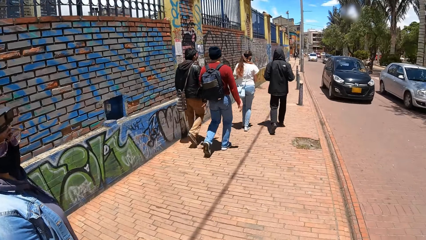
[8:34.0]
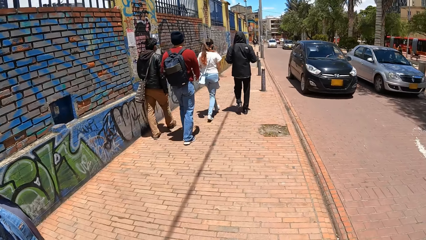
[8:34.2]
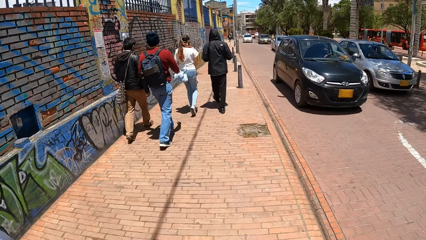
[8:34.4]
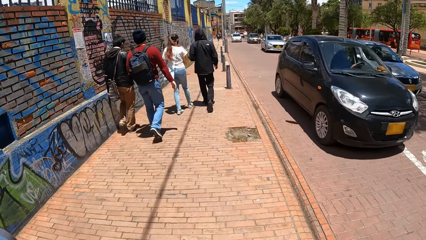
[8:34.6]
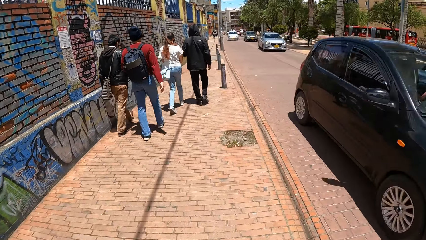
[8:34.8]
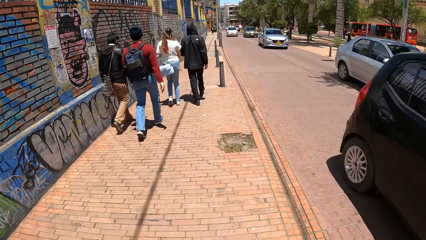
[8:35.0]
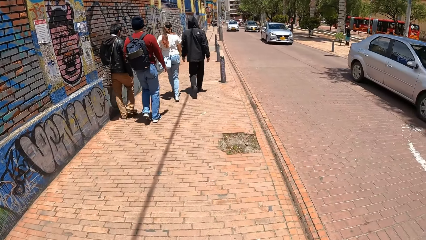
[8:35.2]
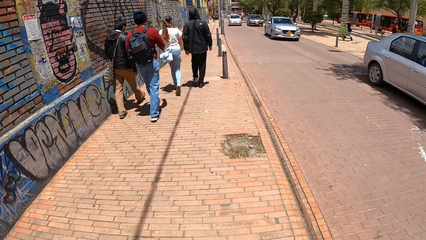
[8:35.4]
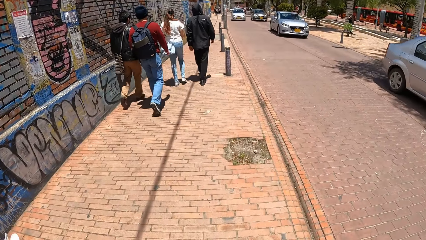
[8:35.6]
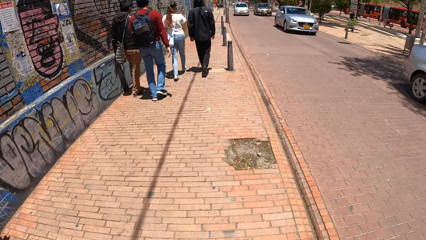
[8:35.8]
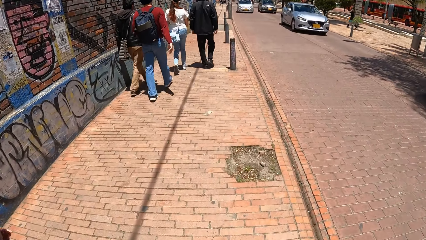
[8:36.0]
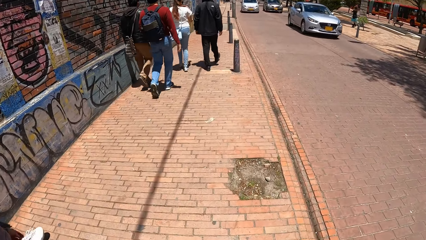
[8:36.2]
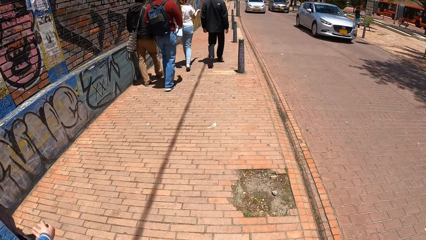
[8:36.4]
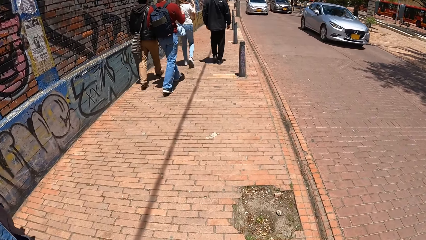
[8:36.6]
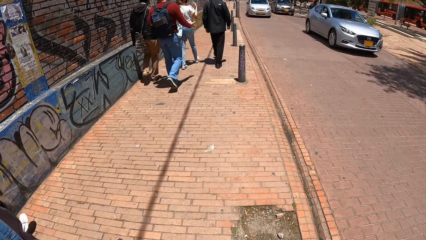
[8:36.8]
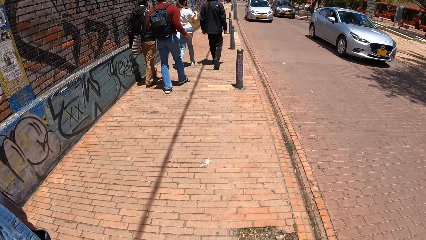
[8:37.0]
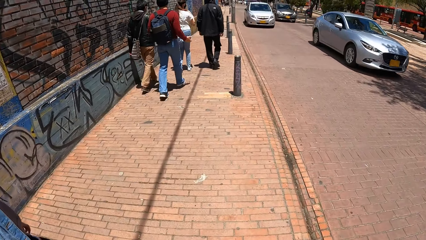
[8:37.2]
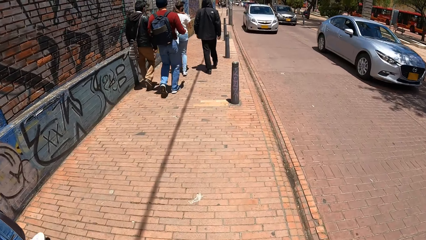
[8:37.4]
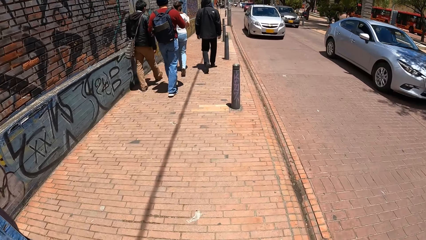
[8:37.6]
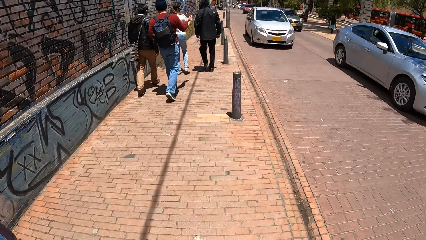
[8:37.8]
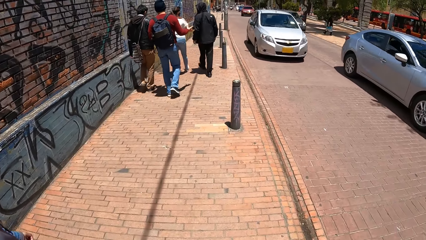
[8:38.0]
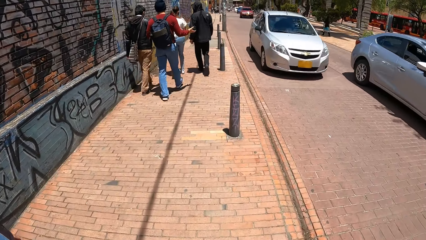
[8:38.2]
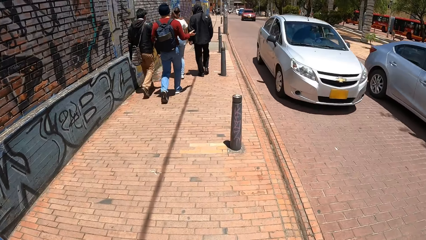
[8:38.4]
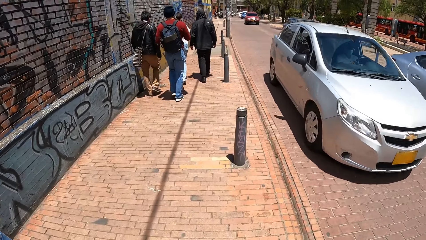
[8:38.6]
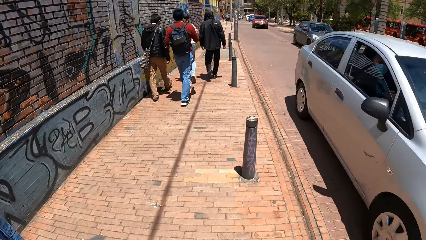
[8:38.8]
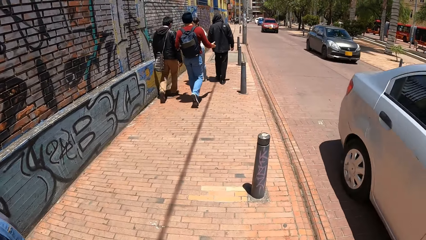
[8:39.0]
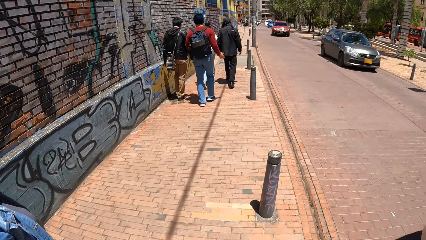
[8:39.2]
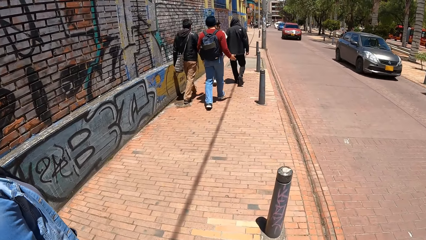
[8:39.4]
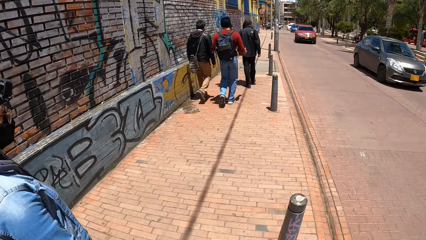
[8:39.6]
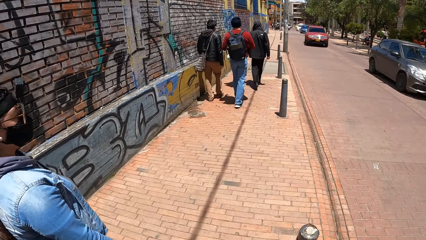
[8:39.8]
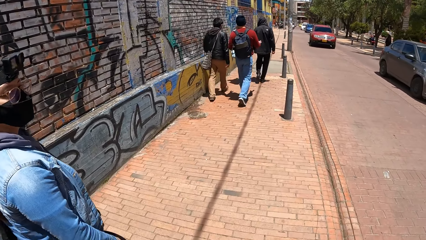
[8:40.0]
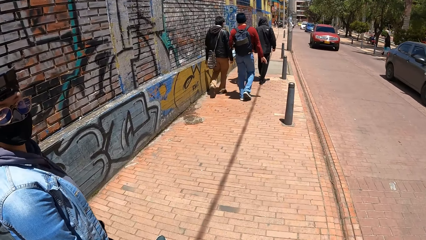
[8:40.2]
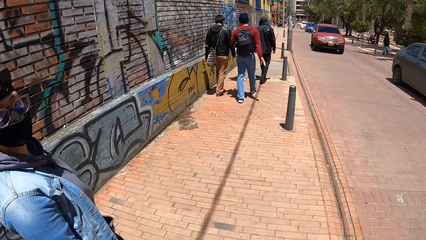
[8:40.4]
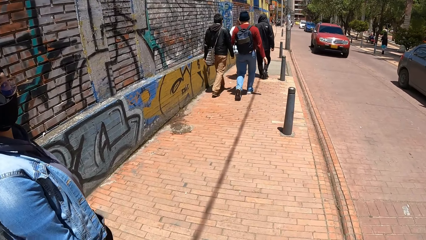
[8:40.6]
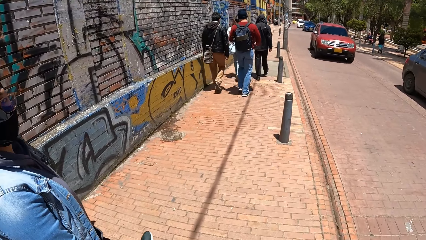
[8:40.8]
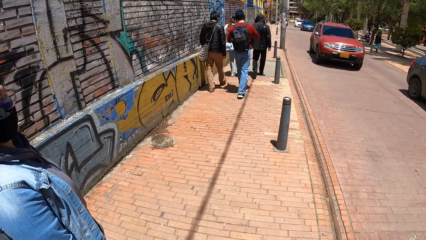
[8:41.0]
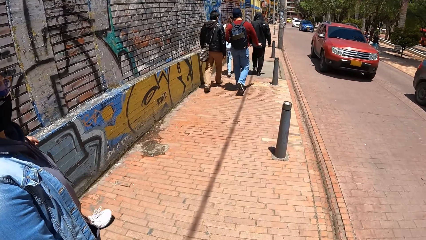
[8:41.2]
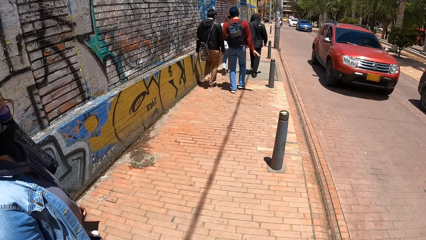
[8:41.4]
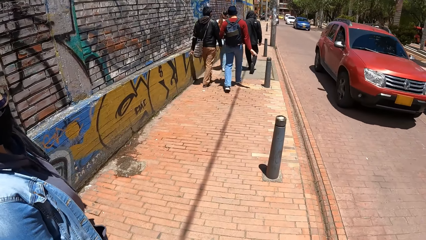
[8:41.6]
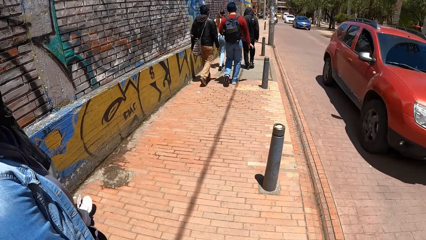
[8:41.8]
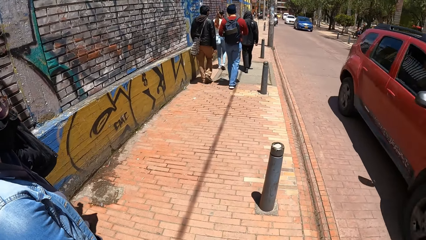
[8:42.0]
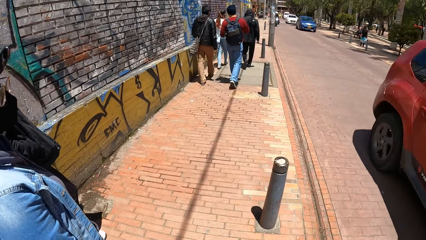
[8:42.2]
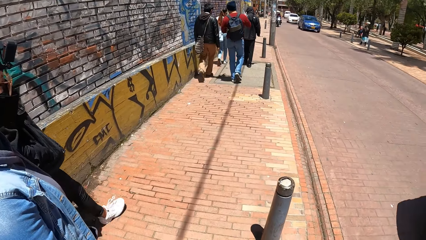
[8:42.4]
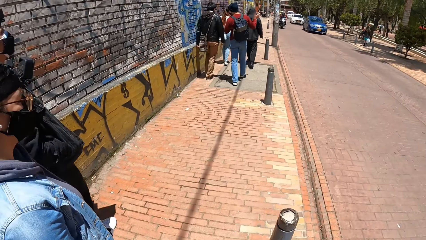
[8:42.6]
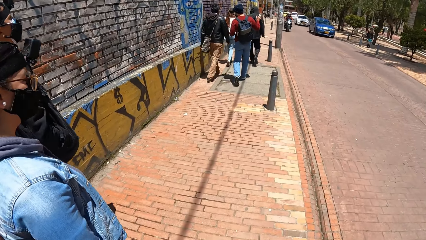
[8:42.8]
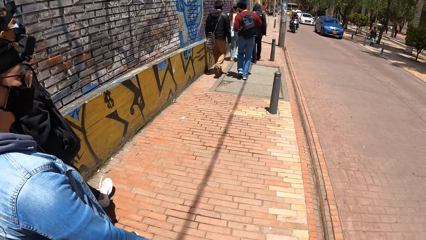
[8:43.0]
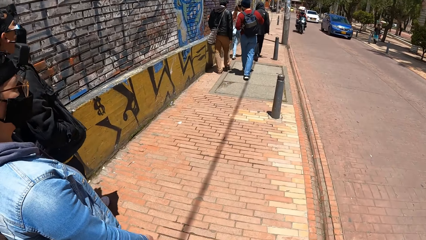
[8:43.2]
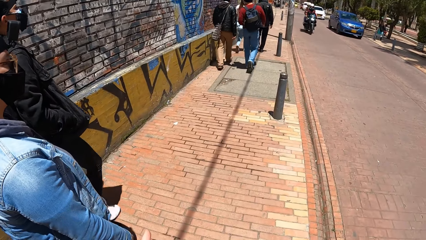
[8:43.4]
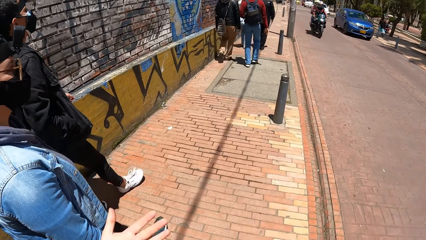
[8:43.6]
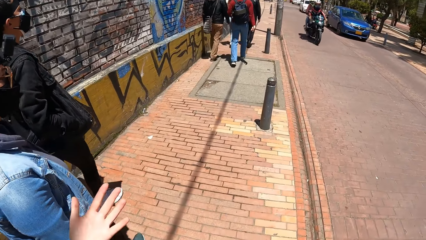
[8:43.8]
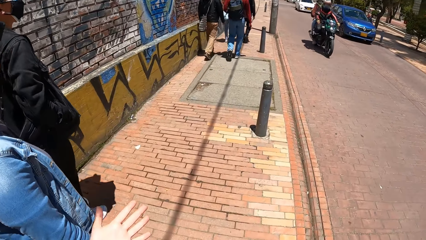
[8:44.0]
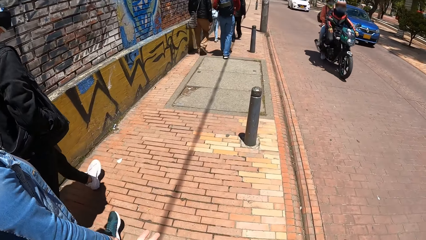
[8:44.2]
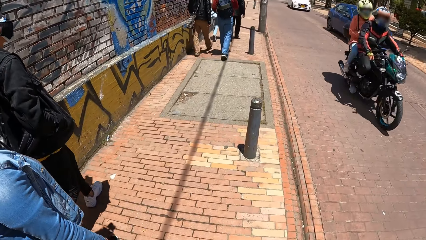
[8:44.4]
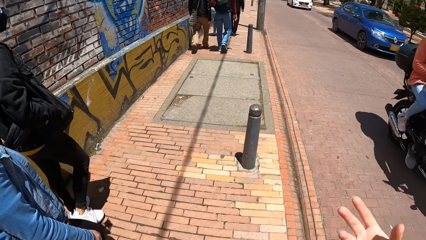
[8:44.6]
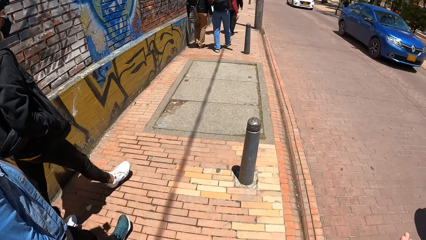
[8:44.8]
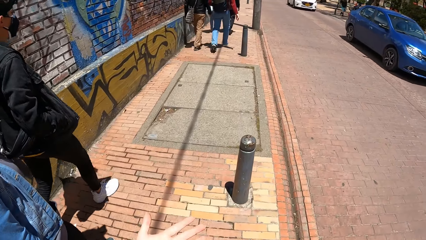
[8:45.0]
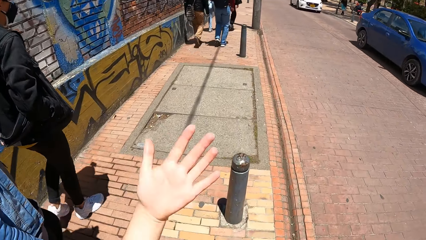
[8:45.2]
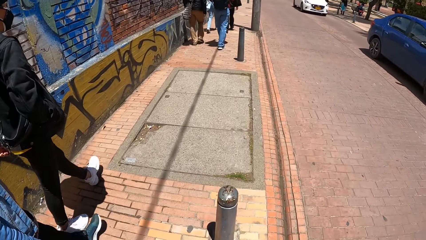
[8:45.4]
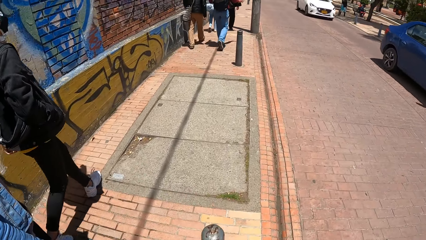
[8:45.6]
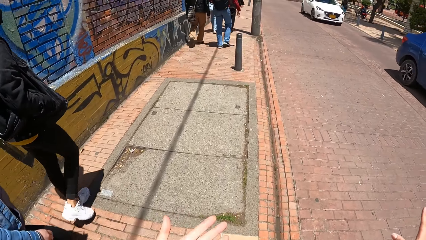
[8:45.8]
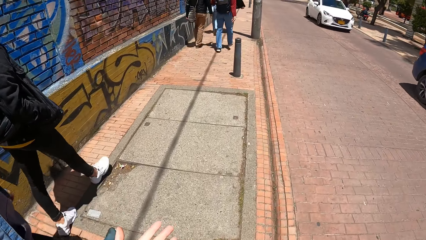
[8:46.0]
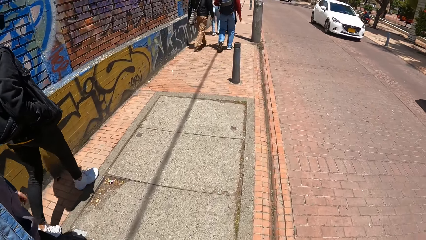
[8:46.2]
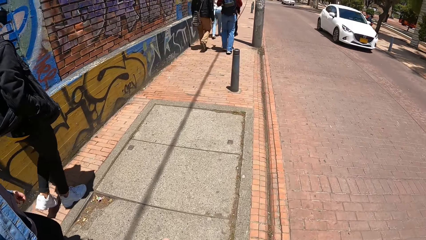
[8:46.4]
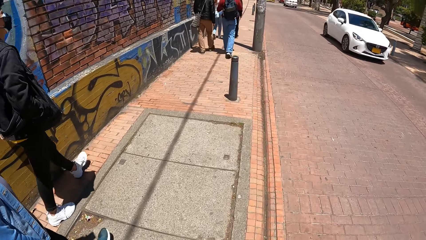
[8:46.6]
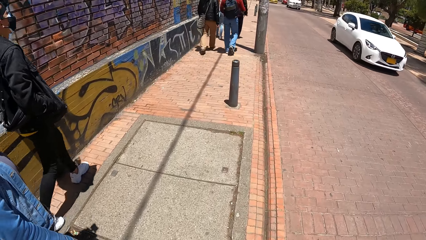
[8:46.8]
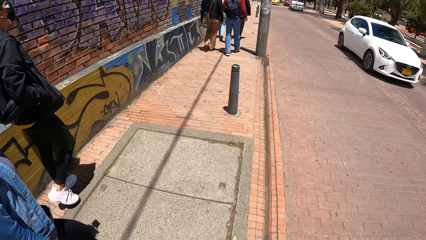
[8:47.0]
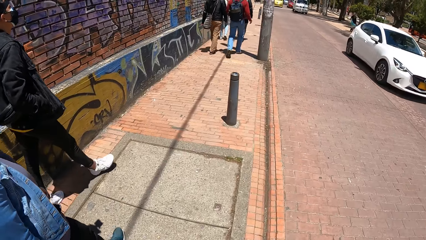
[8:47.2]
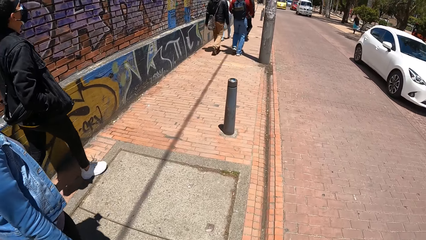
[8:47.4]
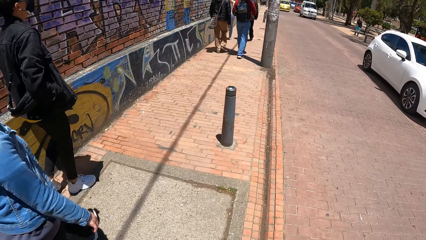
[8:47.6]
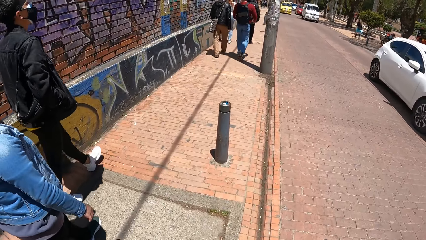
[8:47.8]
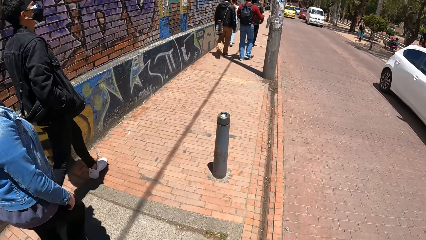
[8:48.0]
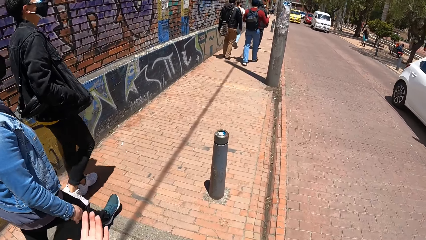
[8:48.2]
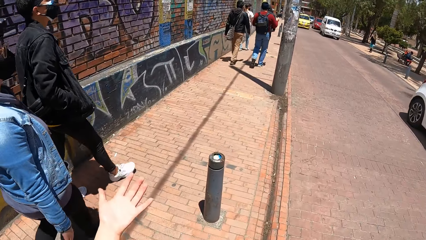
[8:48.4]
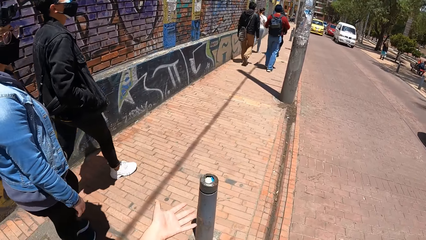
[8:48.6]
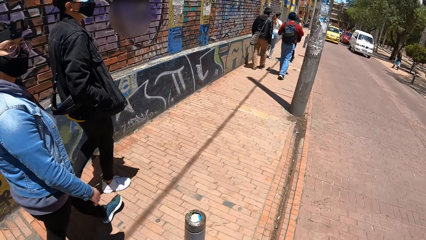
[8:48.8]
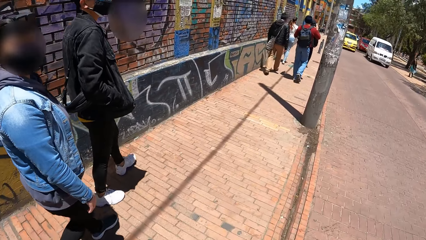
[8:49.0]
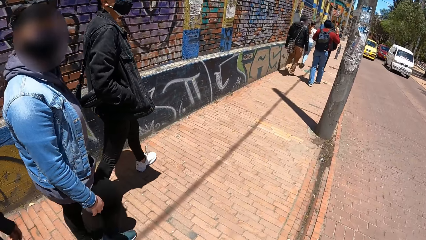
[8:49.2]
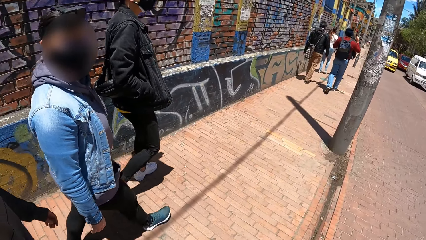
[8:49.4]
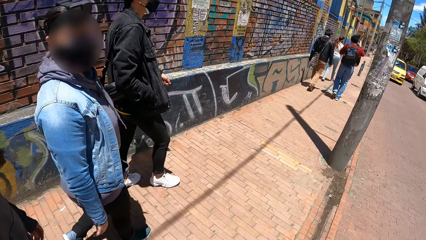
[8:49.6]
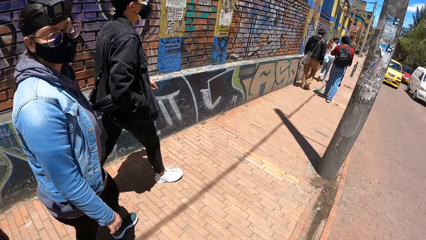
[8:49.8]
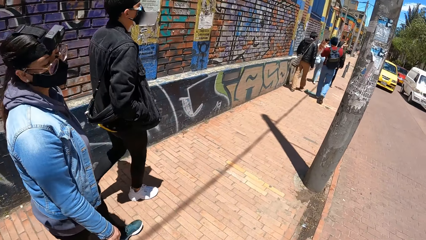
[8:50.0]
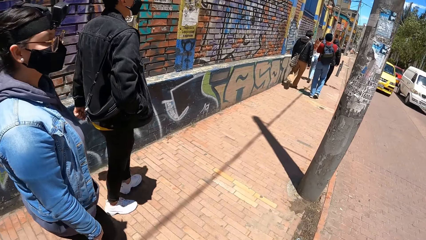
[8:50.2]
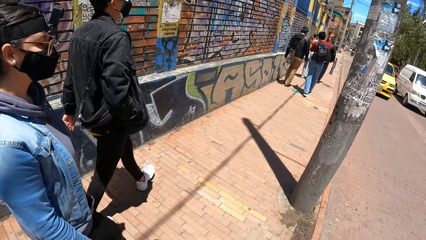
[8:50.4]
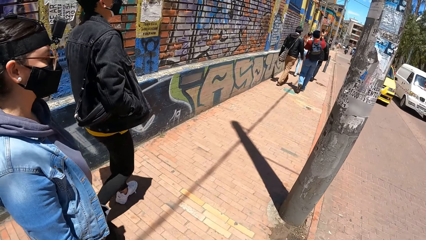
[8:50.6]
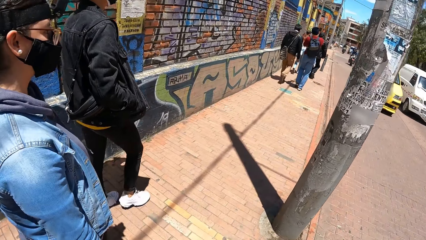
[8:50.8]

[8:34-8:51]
The camera wearer raises their left hand. They raise their right hand. They raise their left hand. They walk around. They raise their left hand.
